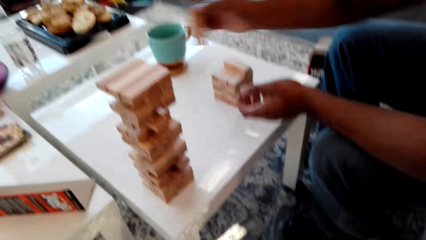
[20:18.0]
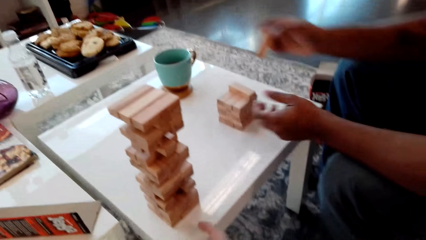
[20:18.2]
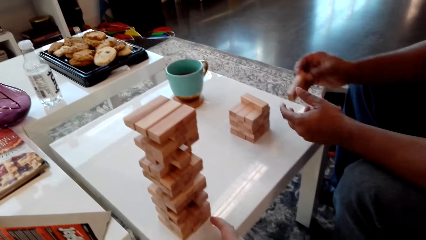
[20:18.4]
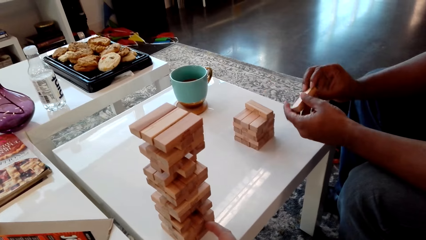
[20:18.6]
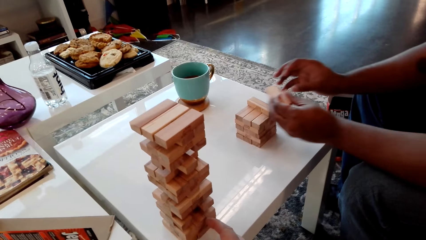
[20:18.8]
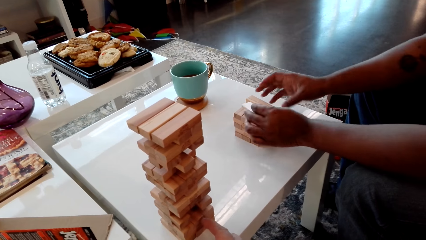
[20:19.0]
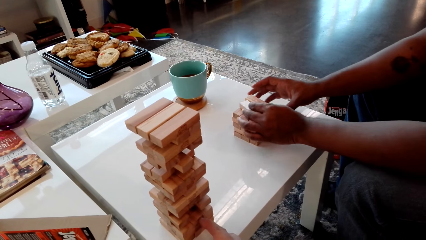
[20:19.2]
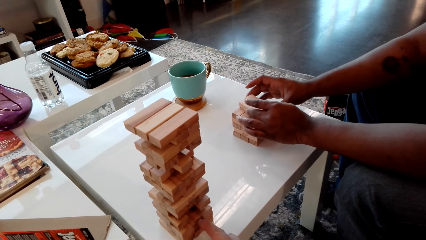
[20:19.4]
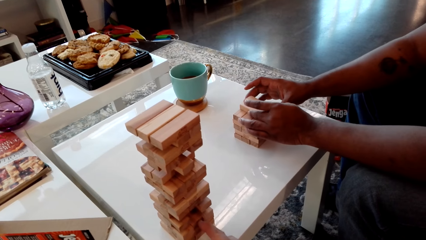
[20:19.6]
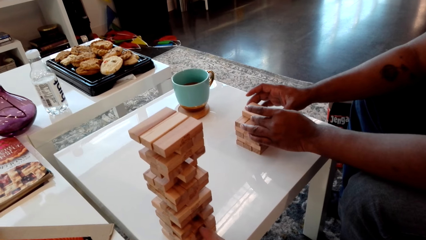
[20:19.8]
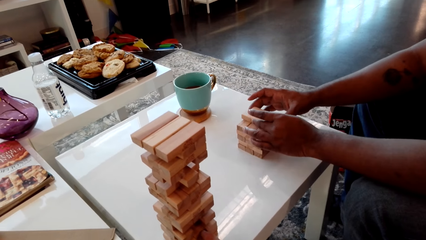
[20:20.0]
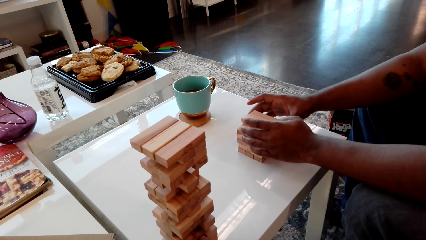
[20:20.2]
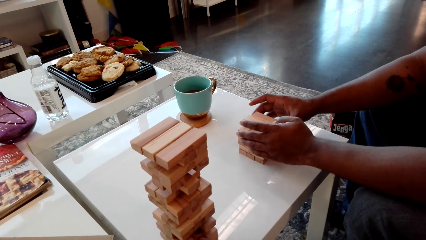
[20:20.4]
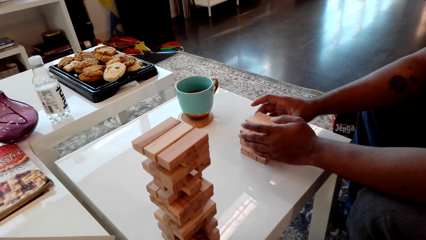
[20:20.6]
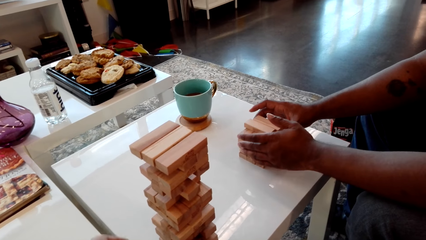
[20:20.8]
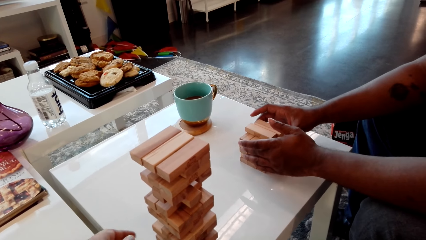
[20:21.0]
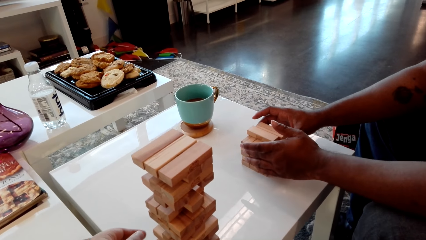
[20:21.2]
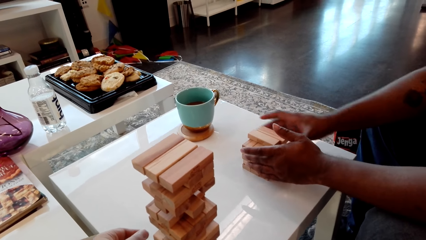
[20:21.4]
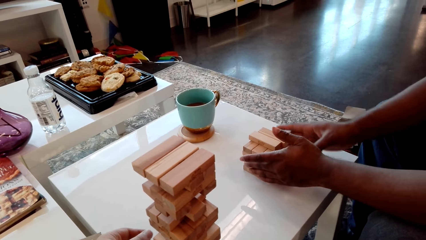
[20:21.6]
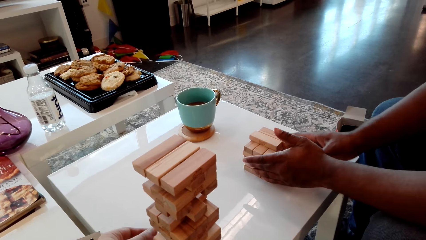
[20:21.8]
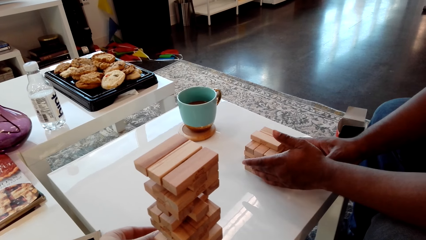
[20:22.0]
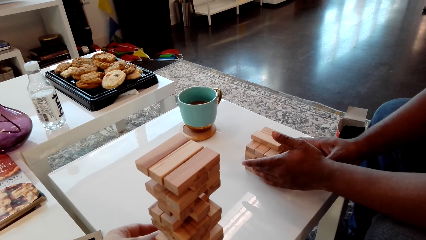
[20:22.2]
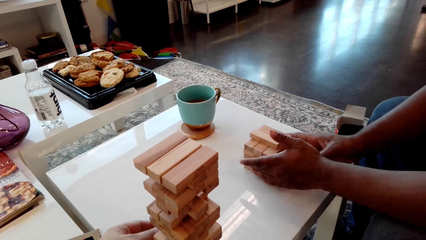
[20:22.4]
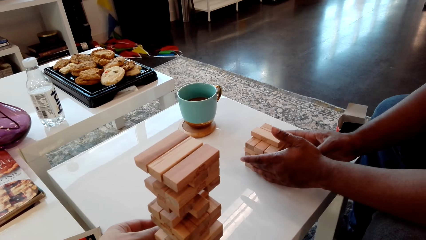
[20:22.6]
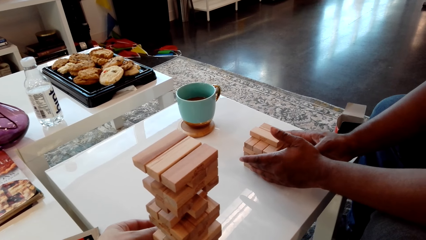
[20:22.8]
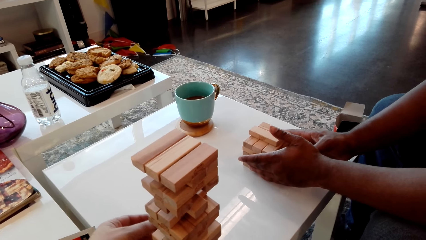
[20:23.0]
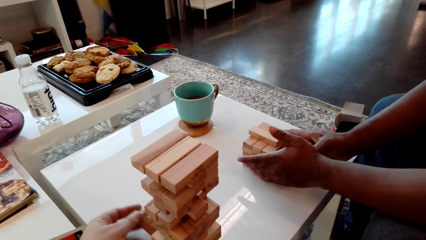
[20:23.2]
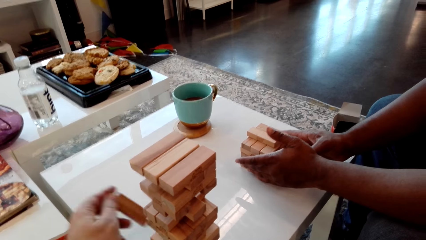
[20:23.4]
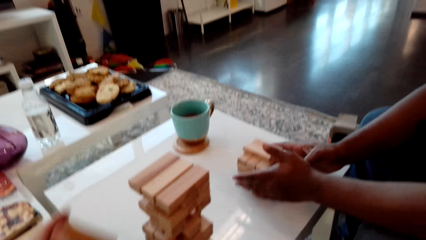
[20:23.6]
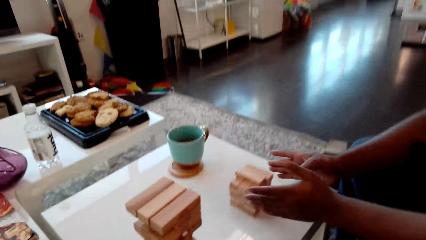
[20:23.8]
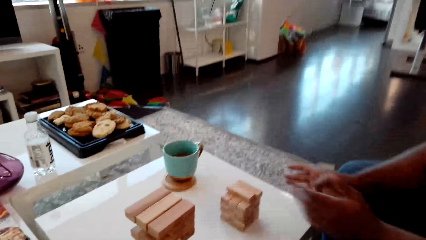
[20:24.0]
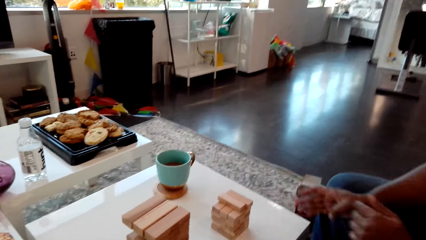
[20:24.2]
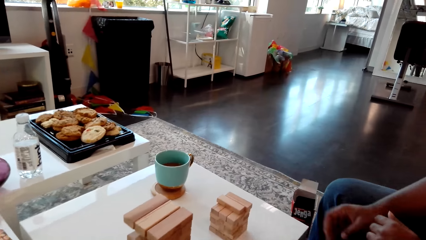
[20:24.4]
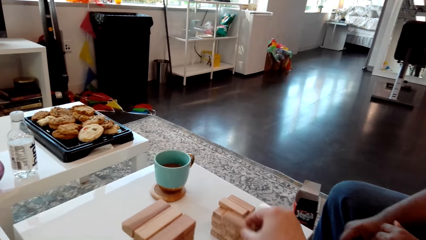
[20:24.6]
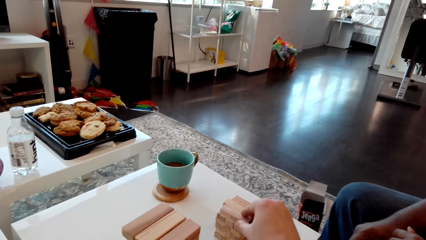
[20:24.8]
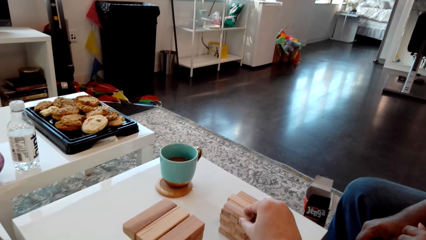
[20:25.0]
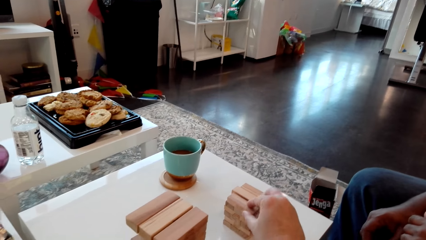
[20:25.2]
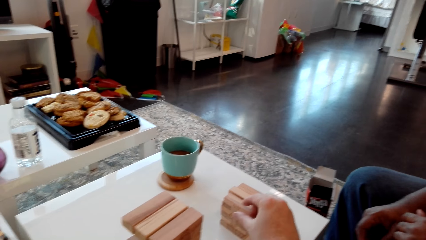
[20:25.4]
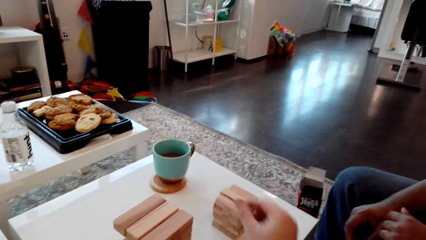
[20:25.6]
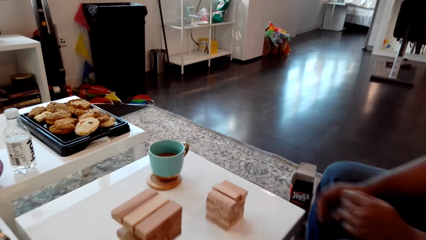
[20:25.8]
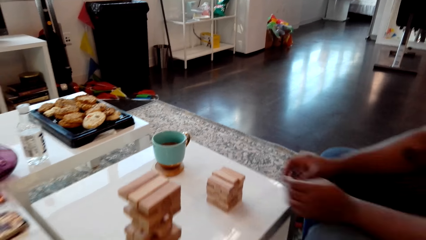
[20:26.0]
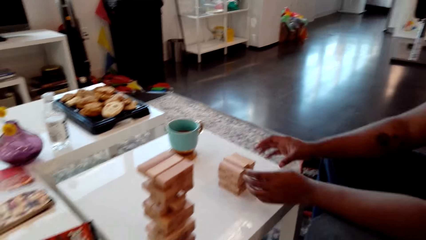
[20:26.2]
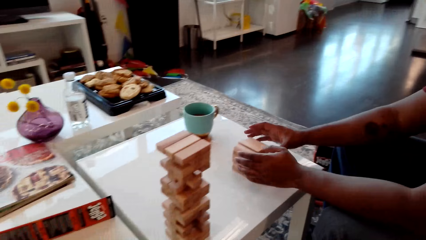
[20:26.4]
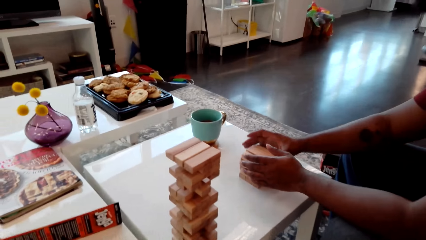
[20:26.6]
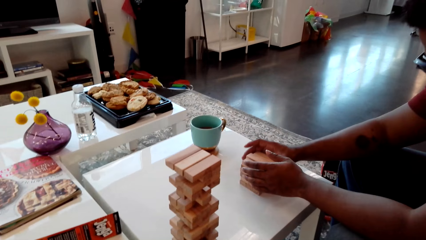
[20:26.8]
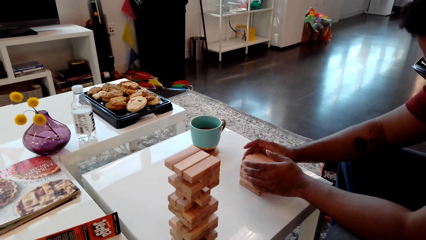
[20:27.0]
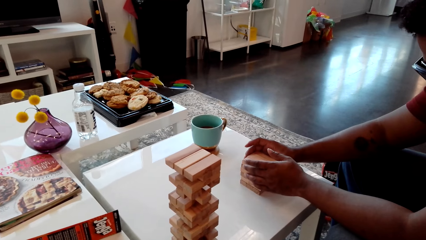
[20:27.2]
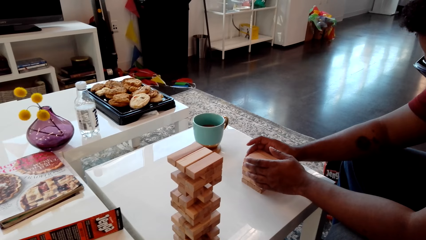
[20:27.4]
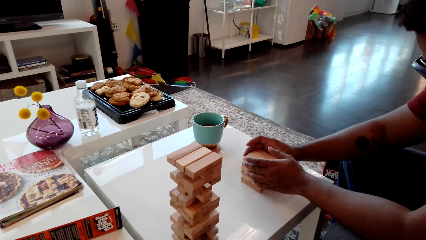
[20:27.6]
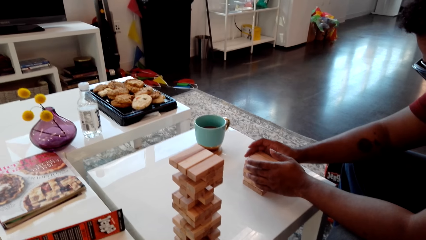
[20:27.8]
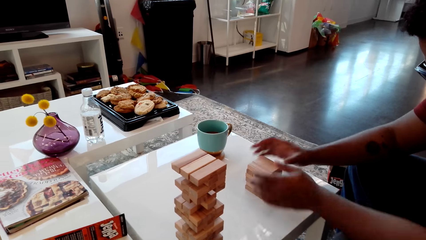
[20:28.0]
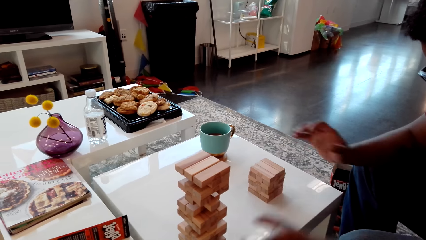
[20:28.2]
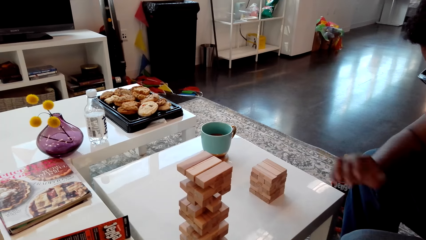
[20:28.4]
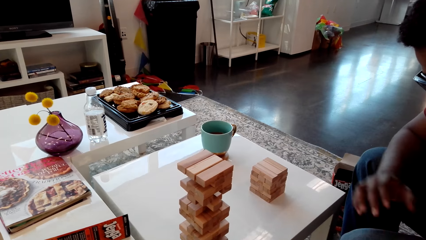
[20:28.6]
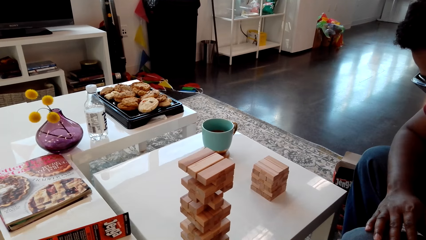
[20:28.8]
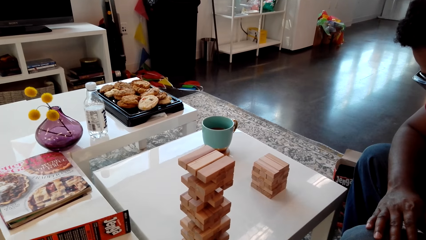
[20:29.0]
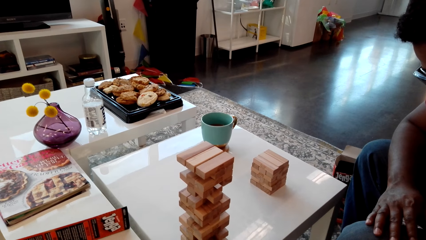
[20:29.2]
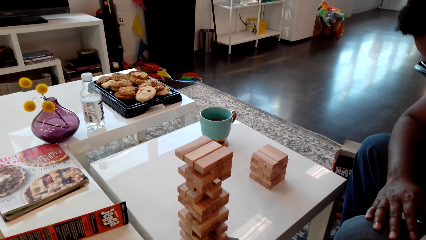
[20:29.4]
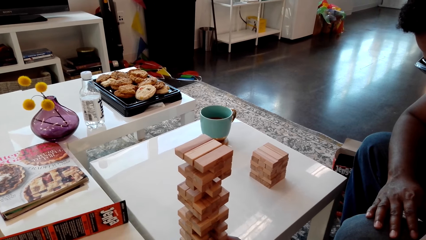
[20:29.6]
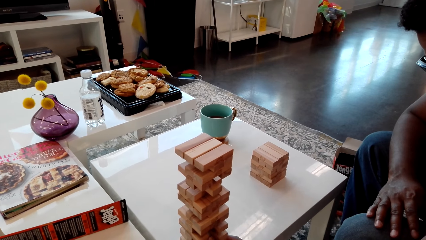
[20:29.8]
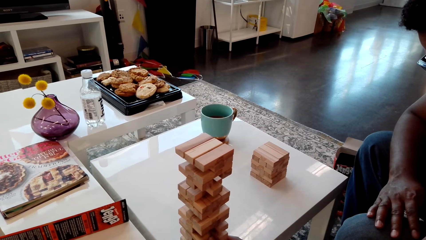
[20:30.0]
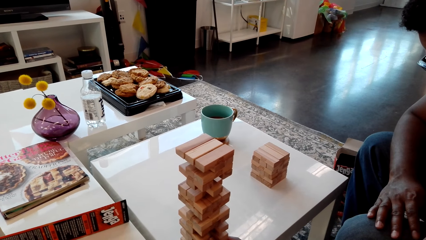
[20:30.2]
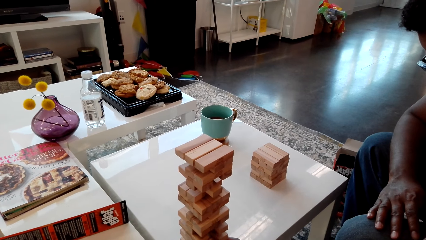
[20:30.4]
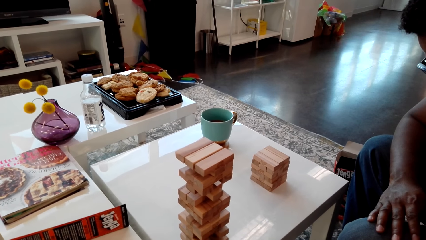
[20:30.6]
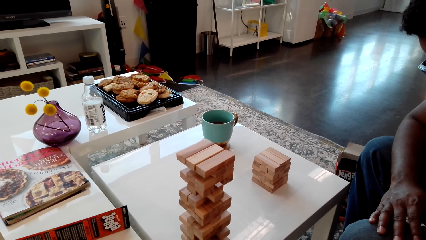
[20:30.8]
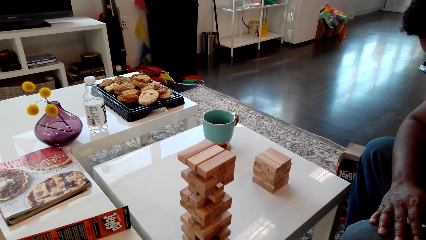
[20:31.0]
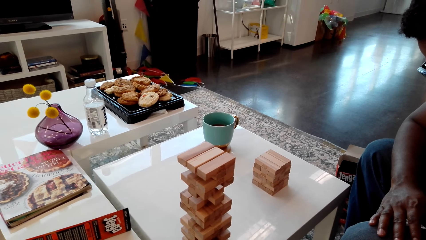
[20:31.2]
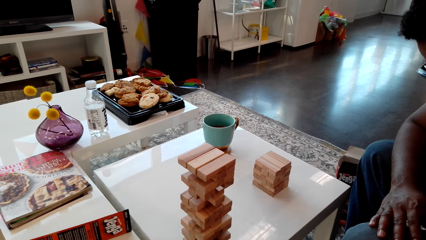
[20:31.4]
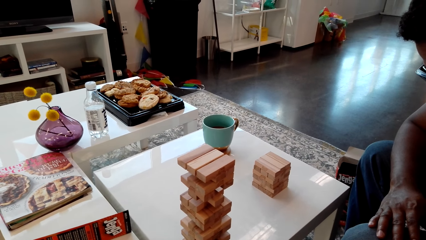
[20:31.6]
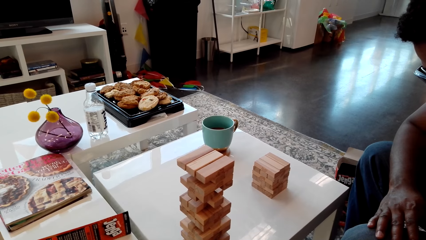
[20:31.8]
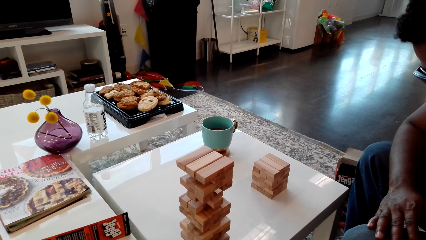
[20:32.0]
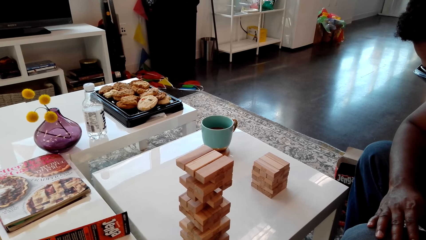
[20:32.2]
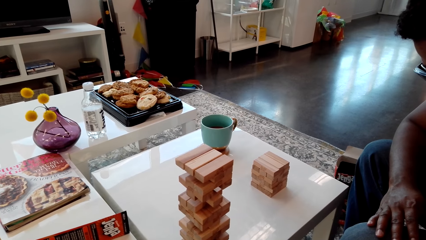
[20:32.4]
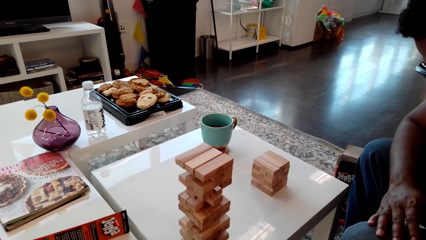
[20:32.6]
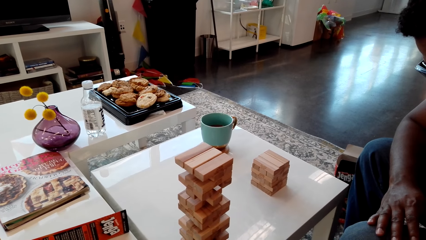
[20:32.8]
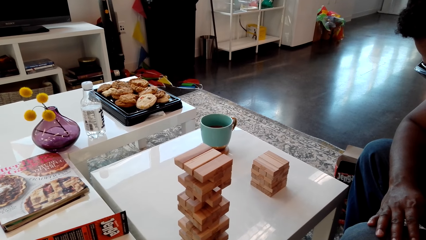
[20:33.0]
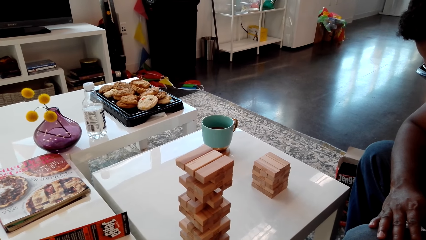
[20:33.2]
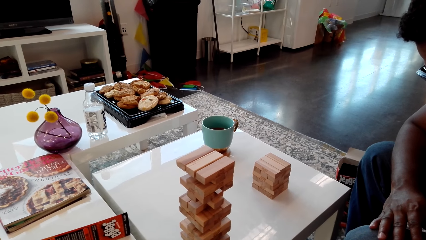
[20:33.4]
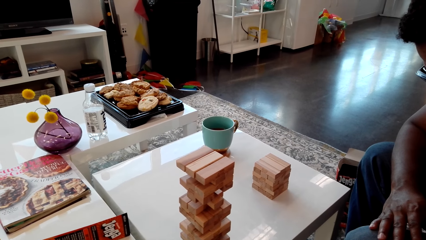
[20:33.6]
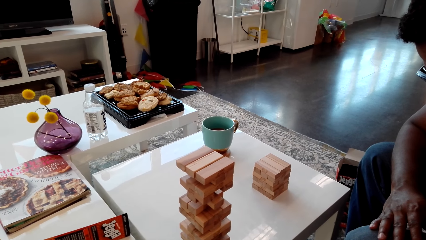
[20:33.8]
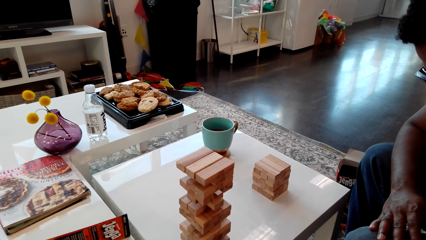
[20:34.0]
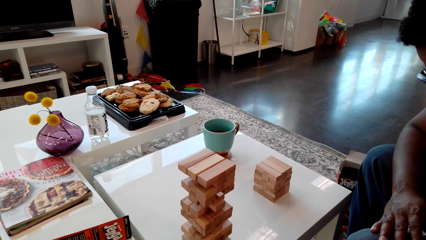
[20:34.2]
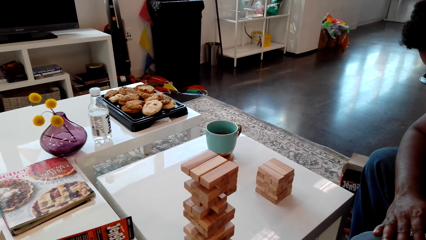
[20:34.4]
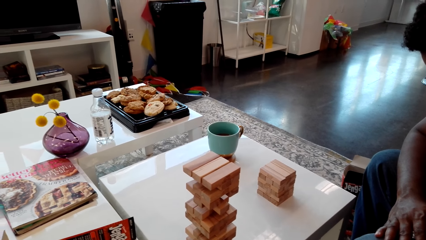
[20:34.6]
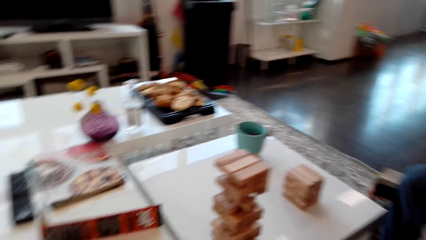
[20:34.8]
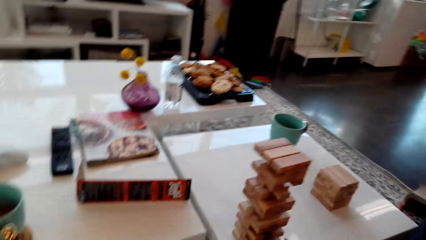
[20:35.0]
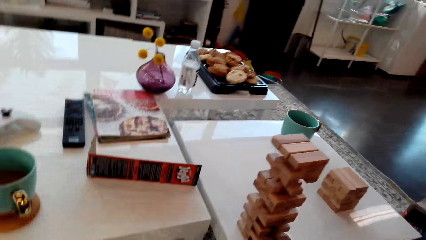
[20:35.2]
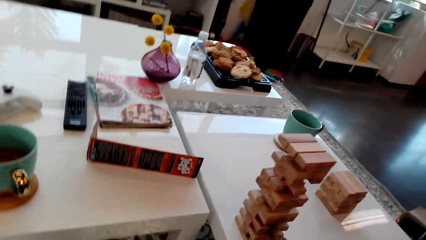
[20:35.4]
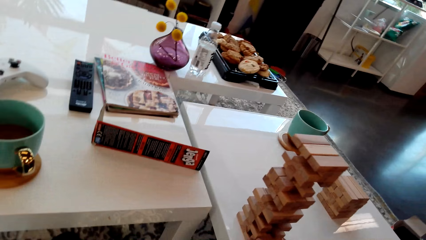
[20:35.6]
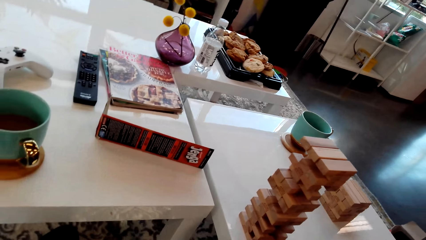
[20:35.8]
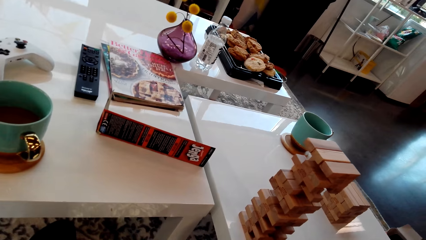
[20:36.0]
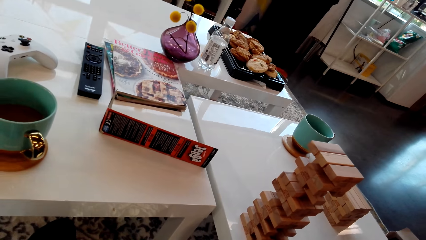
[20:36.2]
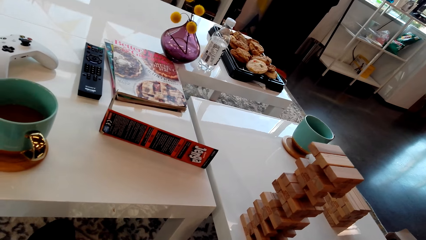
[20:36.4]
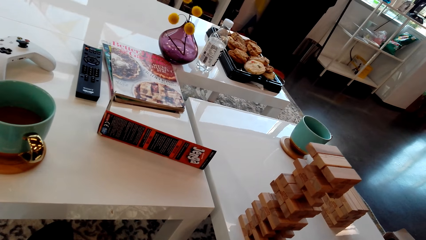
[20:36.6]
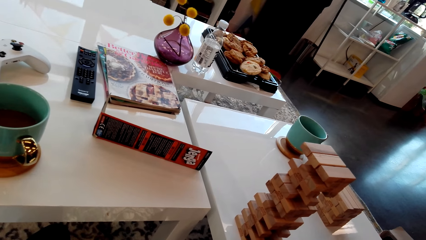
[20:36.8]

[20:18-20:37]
The camera wearer puts the giant tumbling block on the table. A person puts the piece of wood aside on the table. The camera wearer removes the giant tumbling block from the tower or stack of blocks of wood. They put the giant tumbling block aside on the table. The person arranges the stack of blocks of wood on the table.
